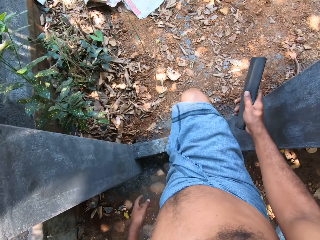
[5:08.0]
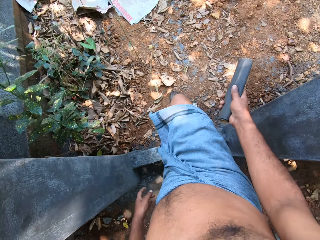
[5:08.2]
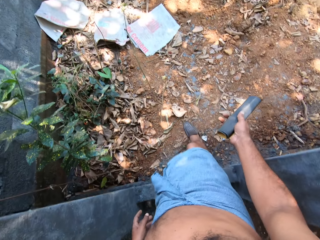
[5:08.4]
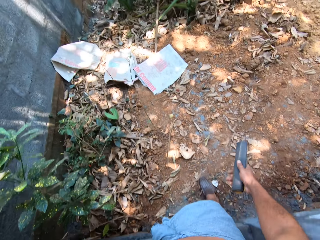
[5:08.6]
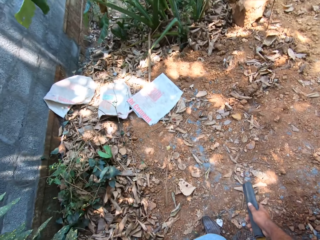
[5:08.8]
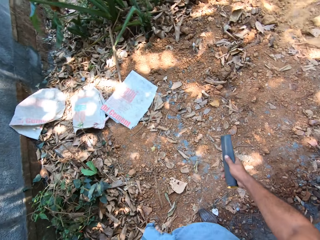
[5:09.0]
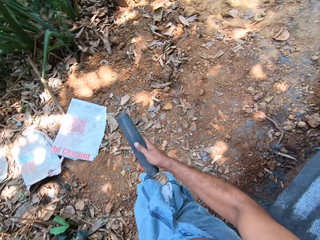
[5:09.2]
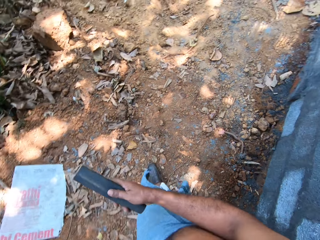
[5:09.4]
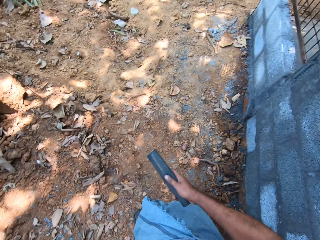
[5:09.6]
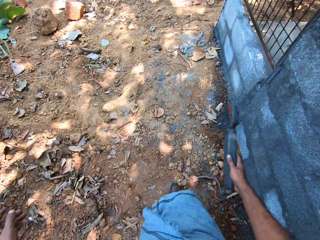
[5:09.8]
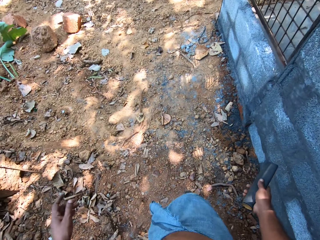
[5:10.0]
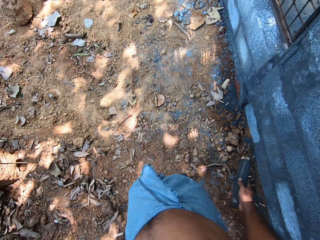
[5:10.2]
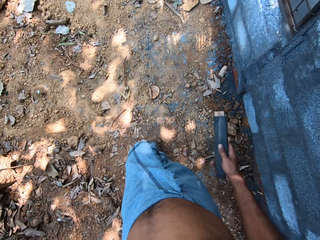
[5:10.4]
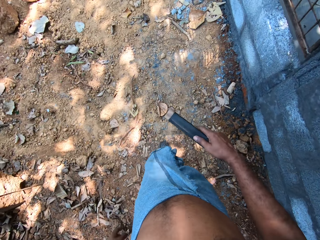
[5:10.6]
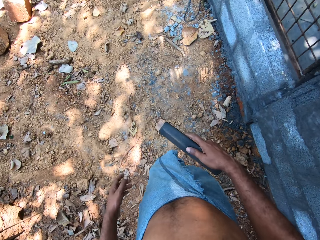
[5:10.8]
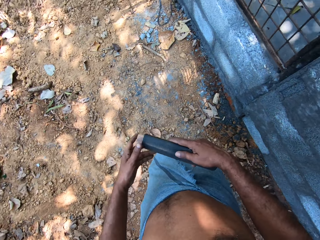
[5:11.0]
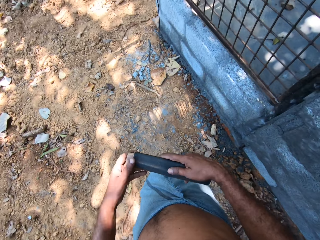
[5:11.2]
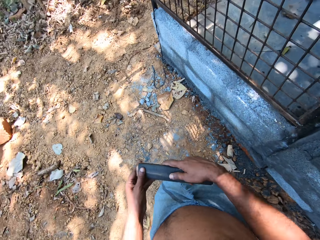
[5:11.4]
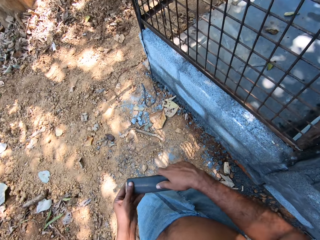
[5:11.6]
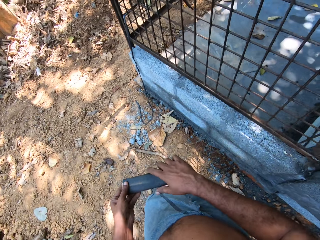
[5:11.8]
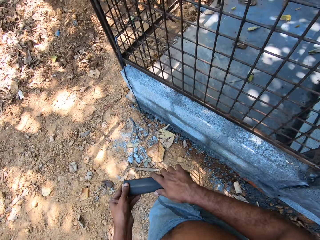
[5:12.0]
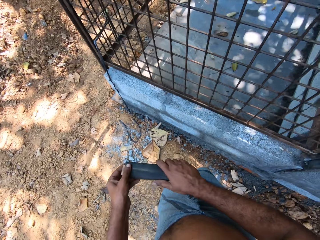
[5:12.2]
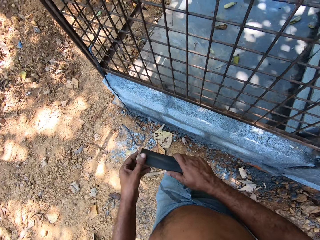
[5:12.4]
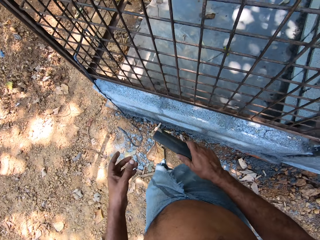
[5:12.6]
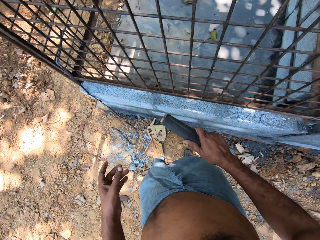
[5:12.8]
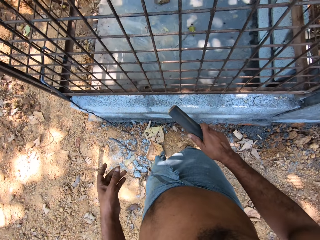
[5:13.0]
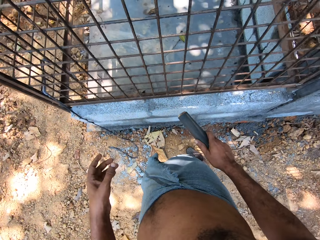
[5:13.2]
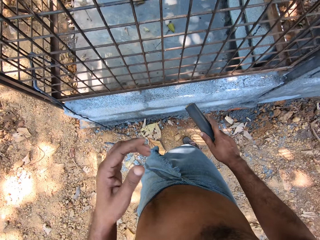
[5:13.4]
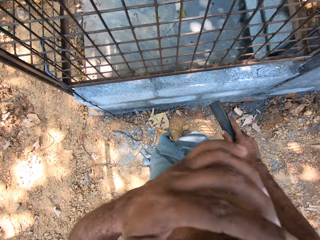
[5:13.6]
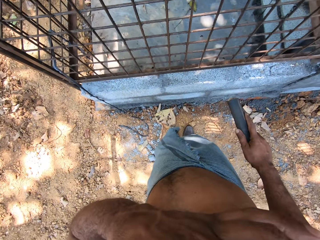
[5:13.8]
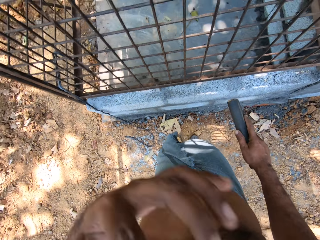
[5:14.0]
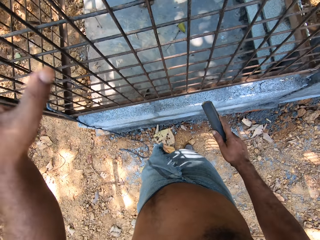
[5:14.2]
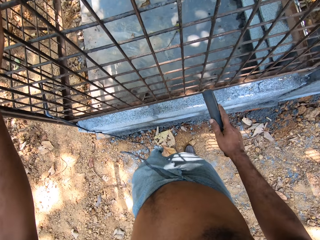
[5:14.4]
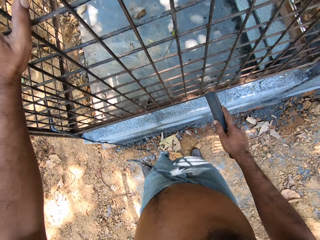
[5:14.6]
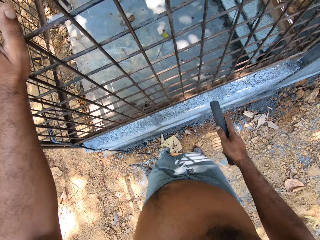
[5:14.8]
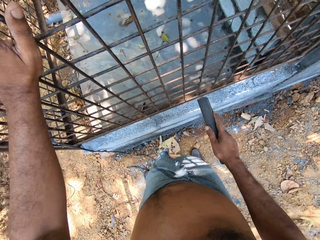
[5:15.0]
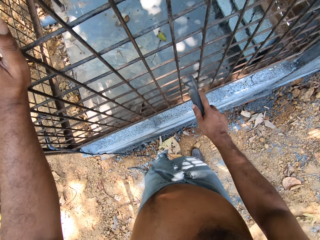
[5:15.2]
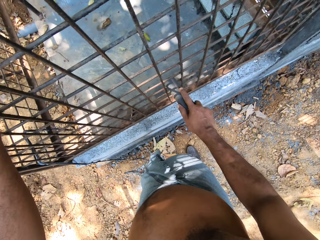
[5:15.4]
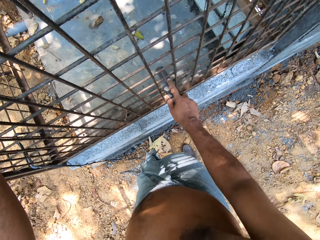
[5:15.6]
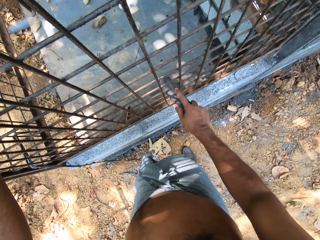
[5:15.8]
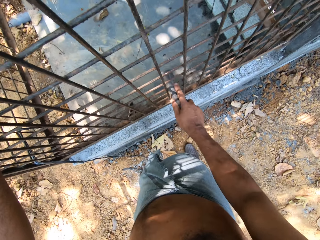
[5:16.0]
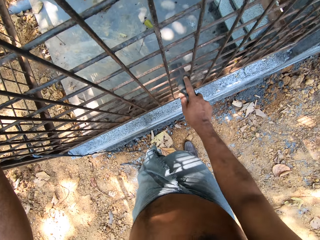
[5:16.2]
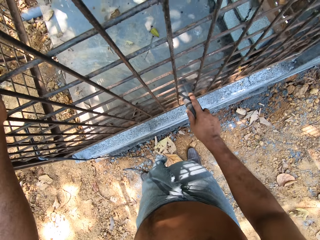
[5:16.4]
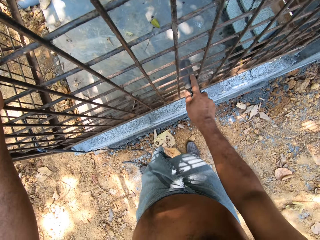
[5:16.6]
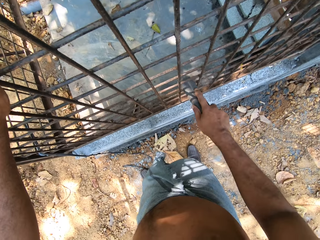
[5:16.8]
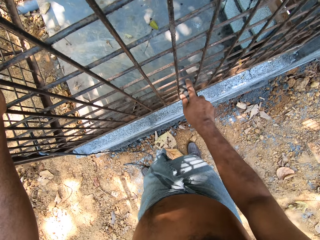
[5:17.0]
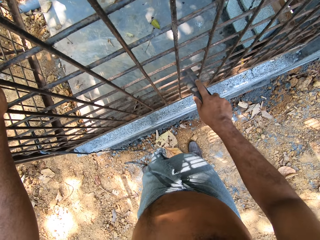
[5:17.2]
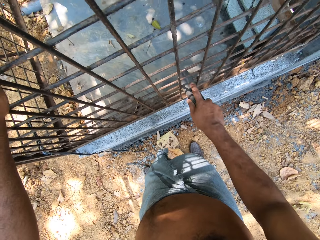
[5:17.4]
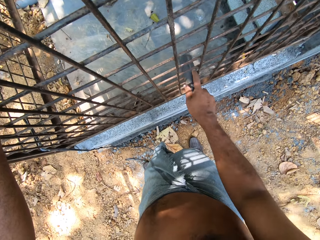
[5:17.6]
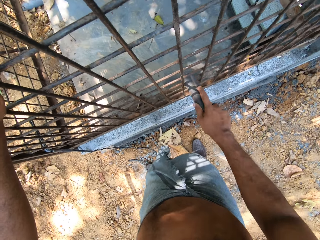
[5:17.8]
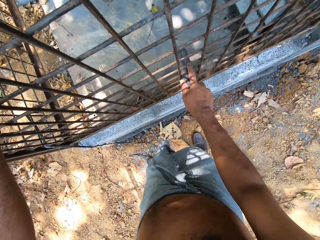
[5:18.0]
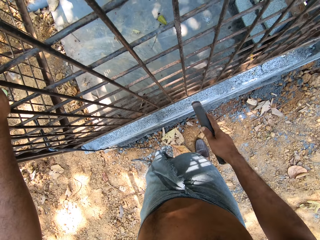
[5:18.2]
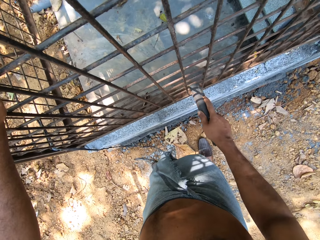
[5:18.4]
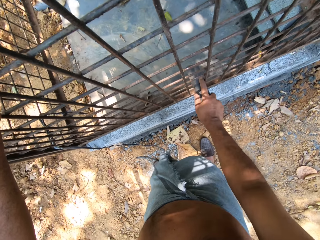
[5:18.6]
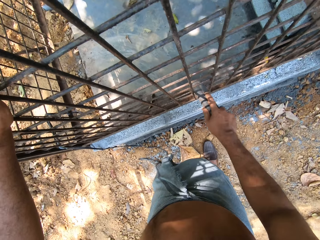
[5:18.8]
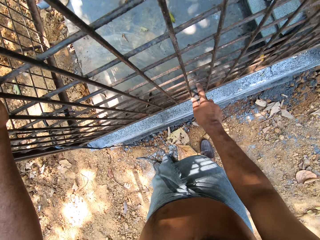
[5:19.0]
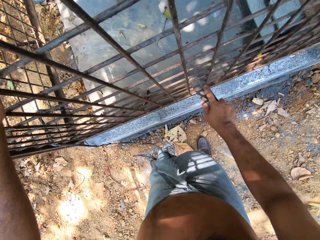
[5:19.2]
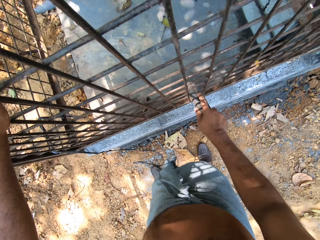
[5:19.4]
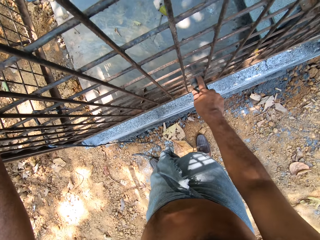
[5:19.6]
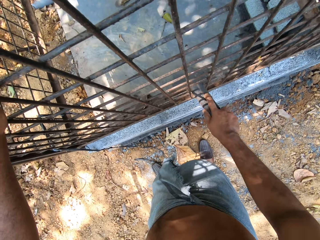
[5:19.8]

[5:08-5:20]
The camera wearer walks through the door opening. He touches the sandpaper with his left hand. He holds the wall of the cage with his left hand. He sandpapers the wall of the cage with the sandpaper in his right hand.

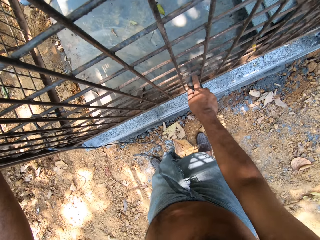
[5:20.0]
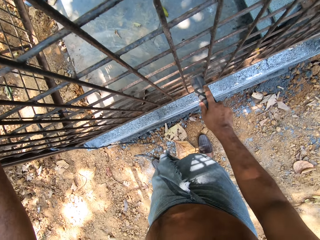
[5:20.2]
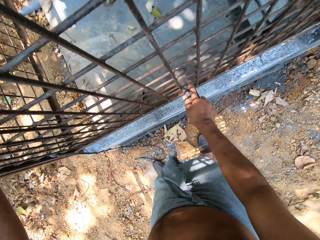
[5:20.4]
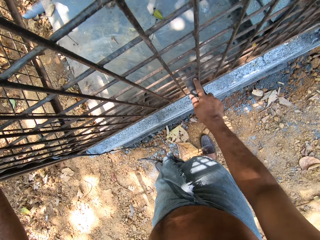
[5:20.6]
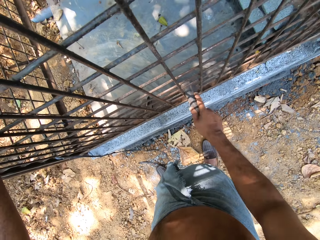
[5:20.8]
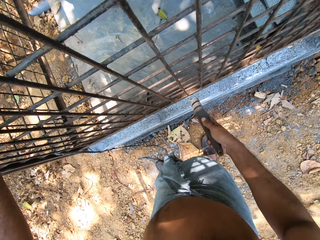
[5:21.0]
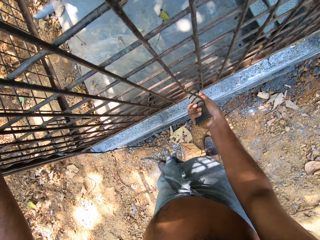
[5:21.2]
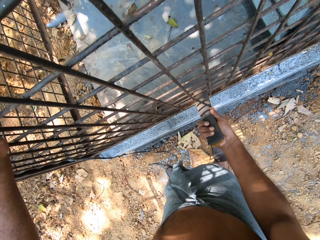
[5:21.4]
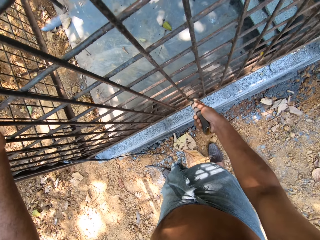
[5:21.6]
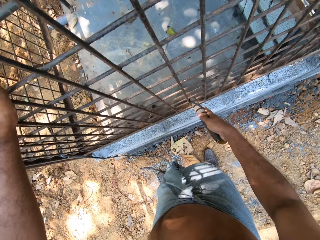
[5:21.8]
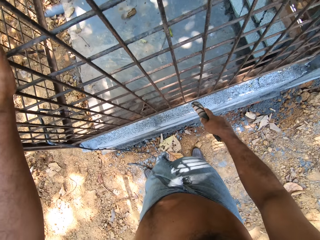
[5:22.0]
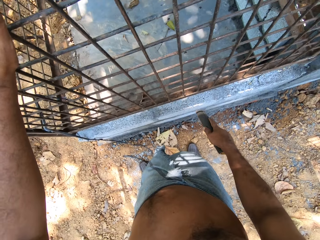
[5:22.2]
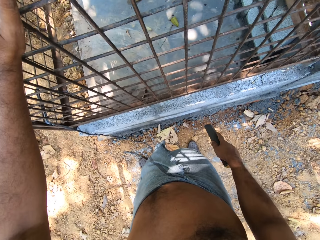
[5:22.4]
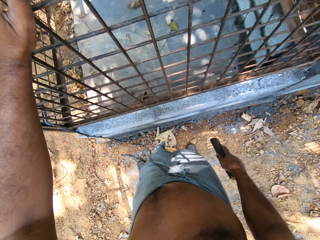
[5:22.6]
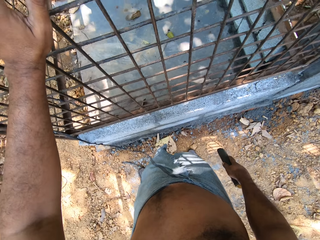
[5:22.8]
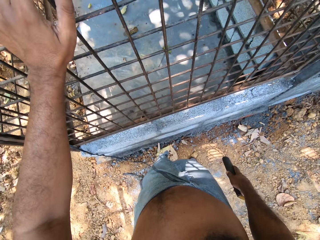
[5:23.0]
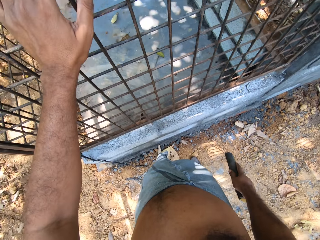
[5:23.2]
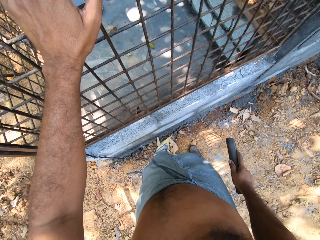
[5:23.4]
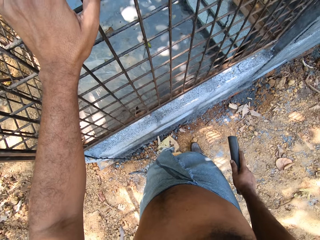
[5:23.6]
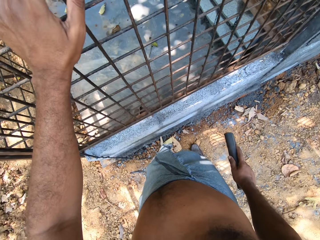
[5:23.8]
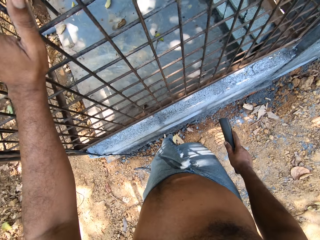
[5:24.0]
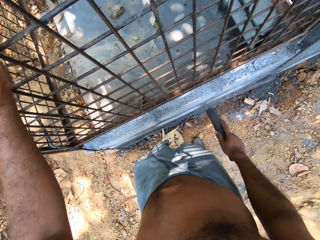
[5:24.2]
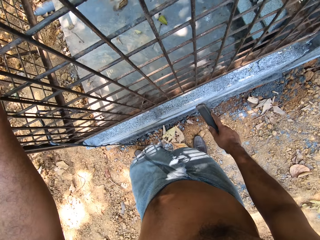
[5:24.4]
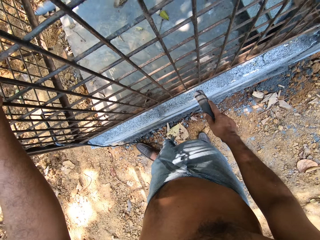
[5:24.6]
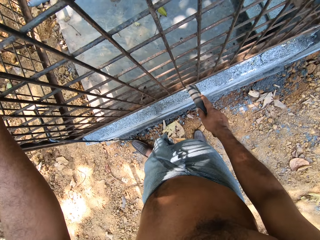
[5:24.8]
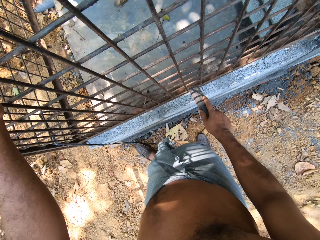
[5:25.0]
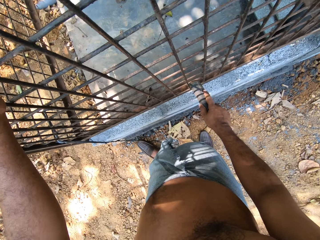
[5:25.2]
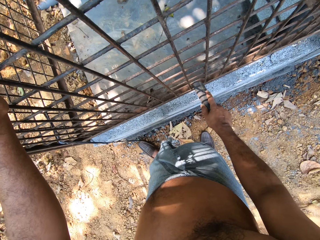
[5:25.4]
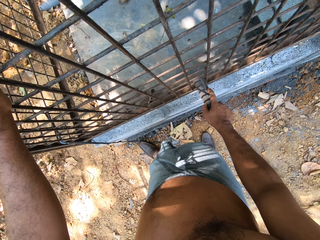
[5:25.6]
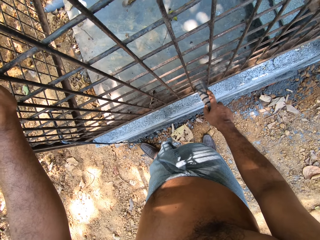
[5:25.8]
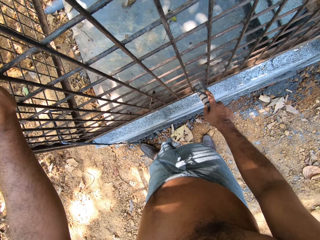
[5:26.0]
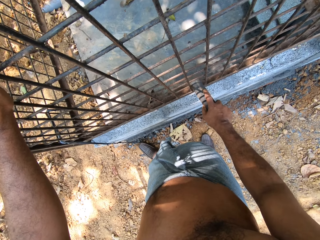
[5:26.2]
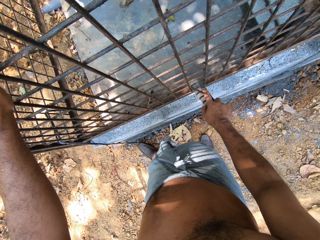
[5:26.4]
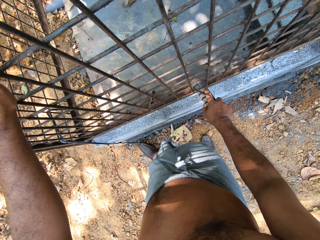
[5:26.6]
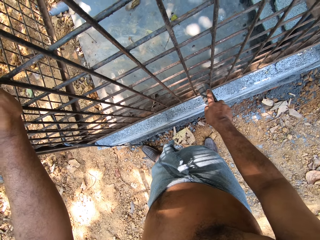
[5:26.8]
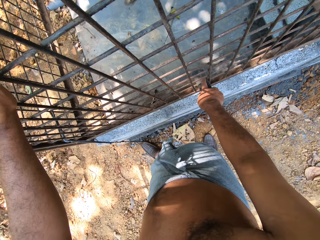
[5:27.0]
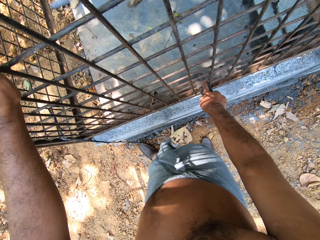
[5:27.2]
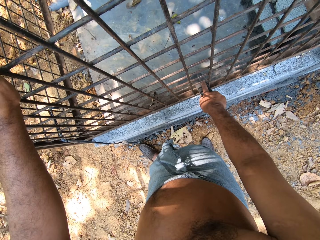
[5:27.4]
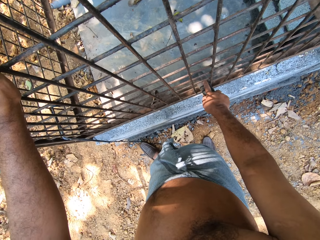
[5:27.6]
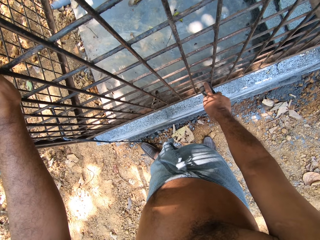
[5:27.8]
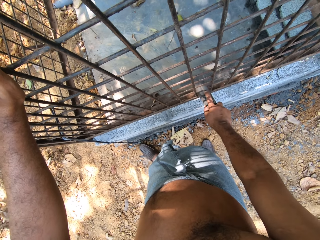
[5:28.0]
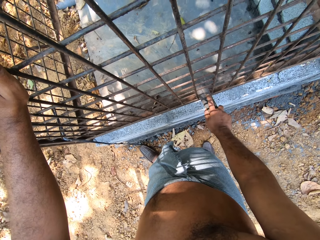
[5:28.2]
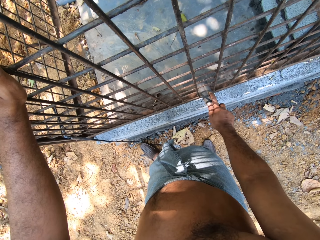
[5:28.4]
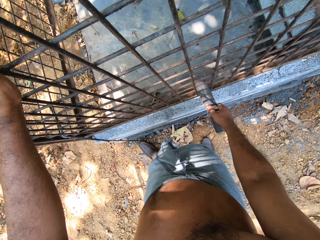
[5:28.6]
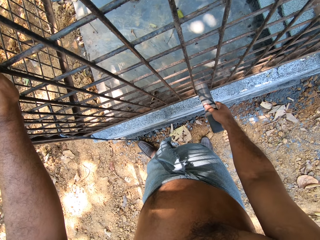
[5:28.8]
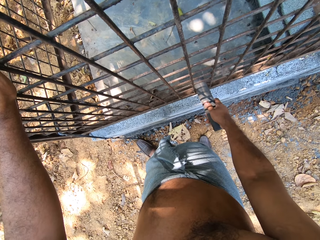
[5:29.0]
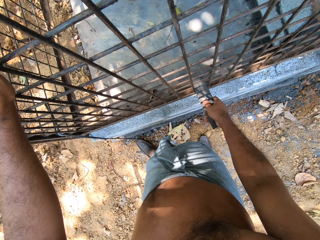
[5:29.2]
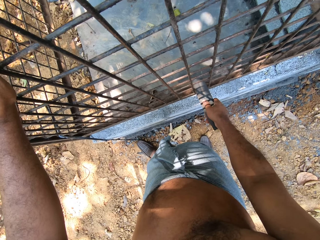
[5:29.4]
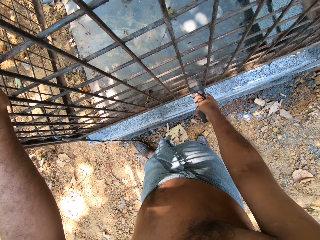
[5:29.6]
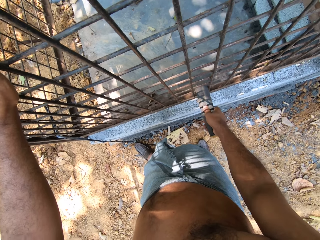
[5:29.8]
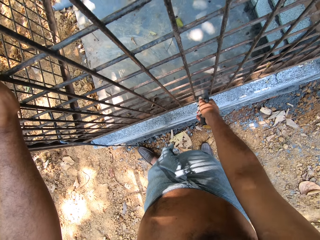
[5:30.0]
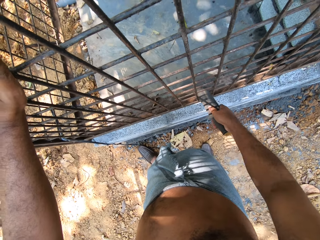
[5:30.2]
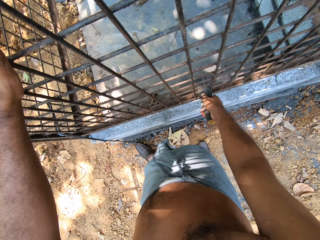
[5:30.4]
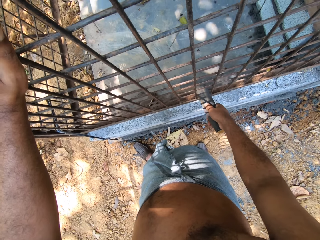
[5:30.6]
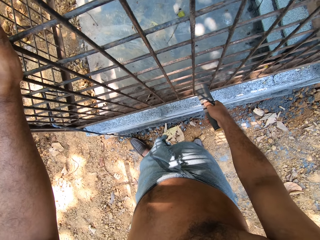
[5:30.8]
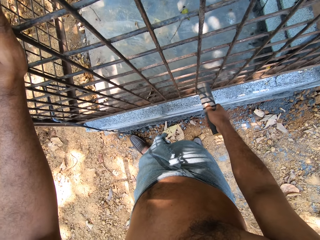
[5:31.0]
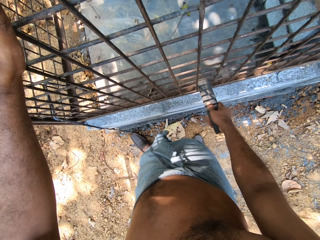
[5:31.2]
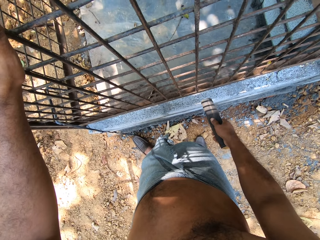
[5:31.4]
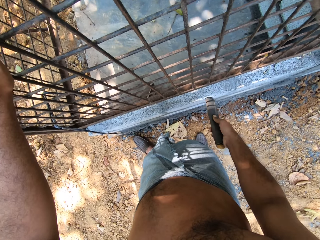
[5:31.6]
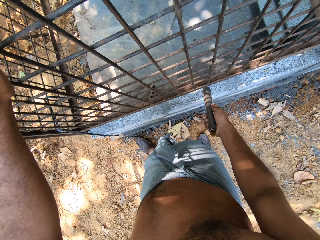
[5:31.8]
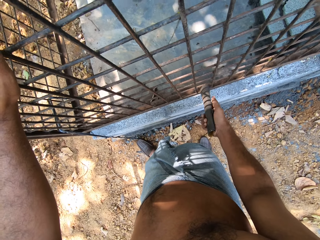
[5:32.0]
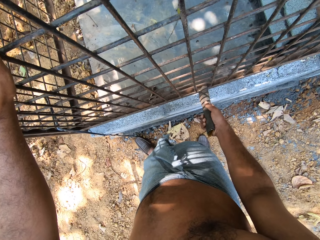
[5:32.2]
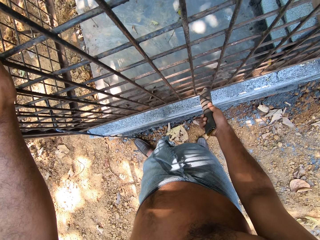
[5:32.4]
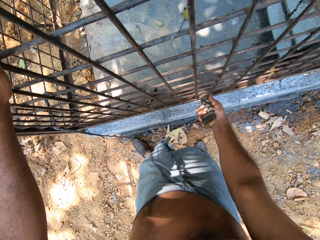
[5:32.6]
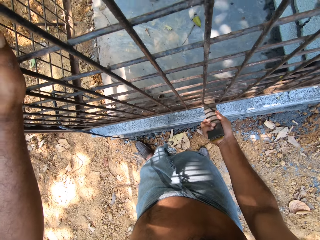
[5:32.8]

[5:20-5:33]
The camera wearer scrubs the metal bars with the sandpaper.
